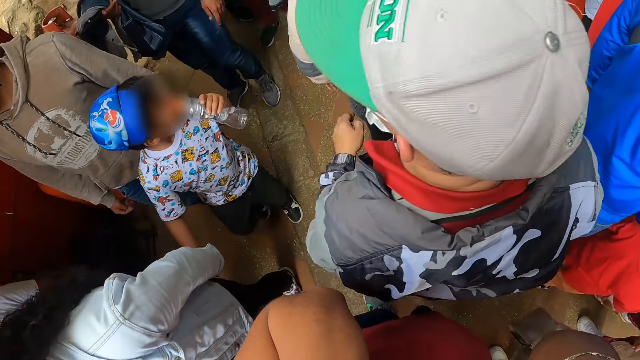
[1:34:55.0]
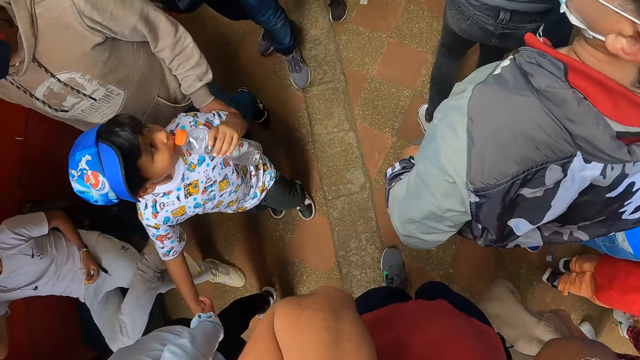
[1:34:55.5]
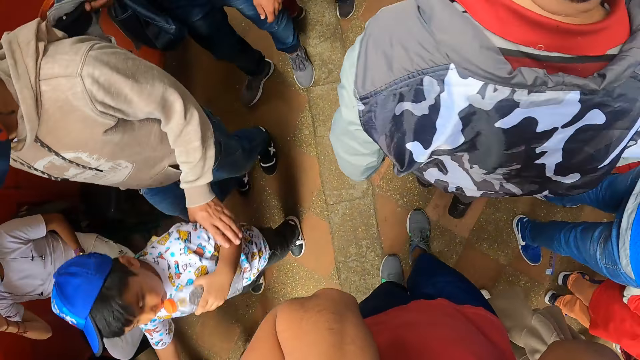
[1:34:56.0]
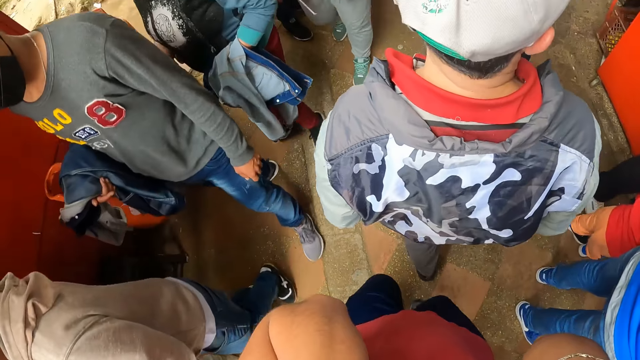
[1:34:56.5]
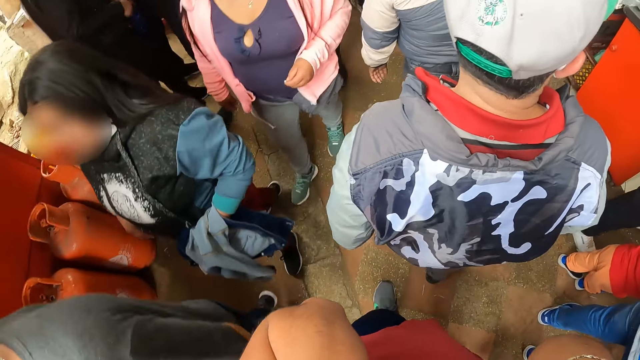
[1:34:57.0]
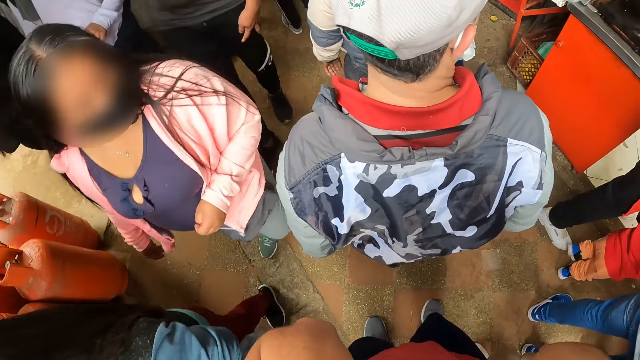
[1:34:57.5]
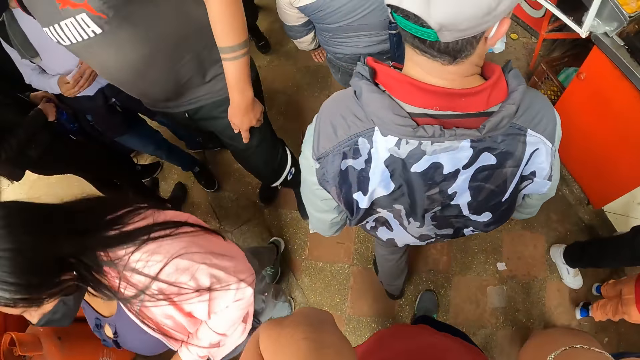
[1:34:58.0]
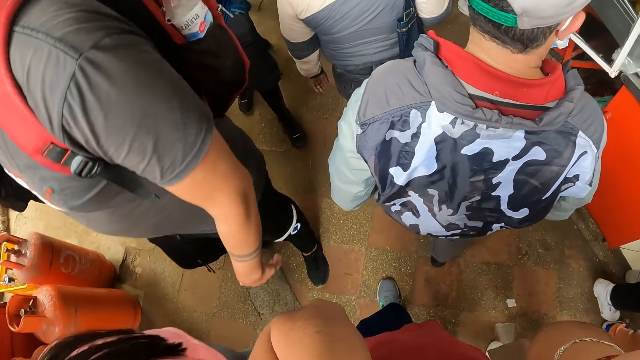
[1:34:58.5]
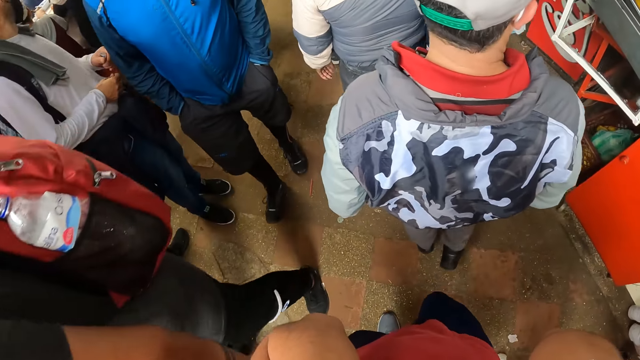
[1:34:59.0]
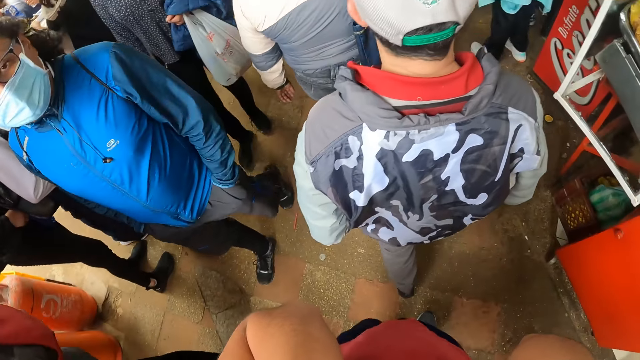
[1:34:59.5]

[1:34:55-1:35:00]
The camera wearer walks on the pathway.

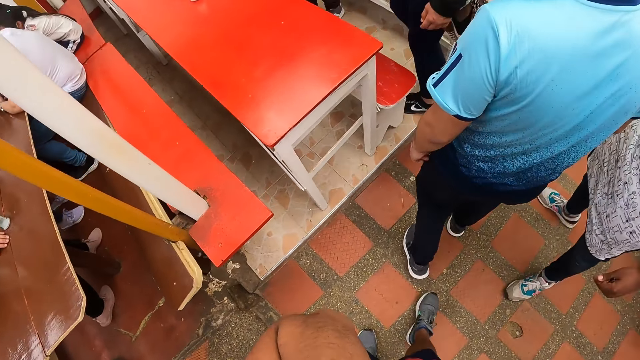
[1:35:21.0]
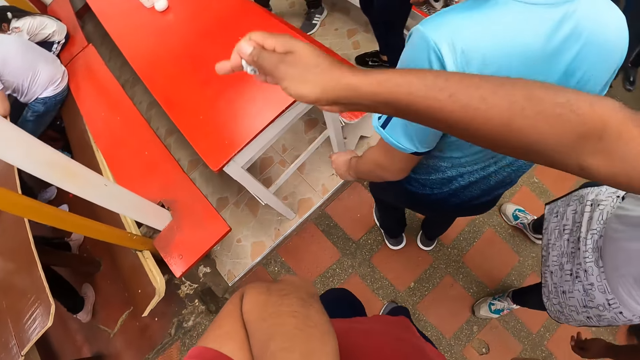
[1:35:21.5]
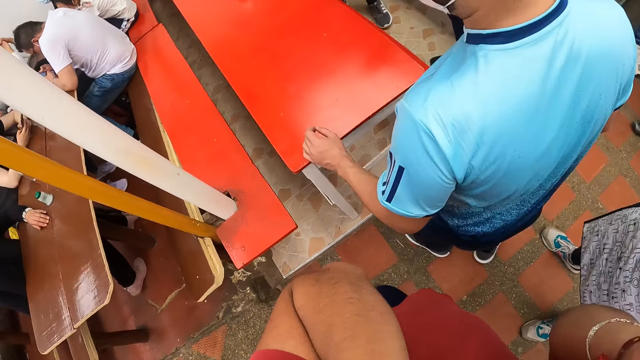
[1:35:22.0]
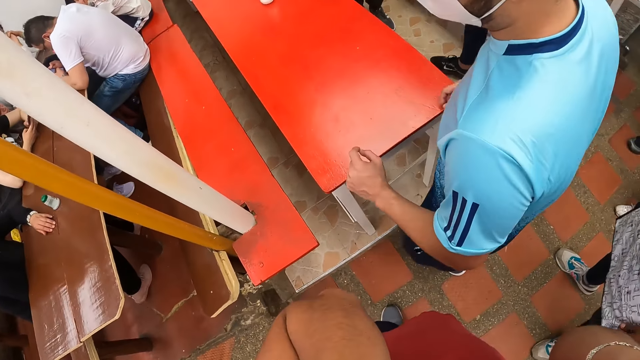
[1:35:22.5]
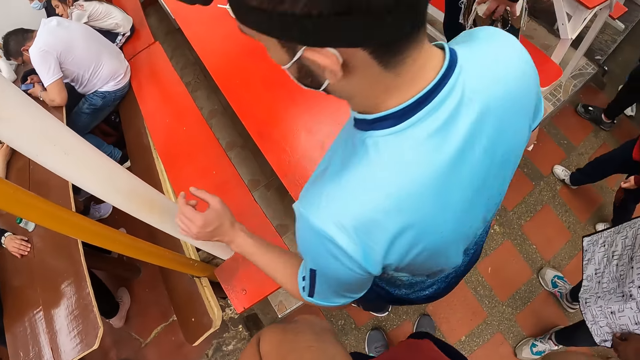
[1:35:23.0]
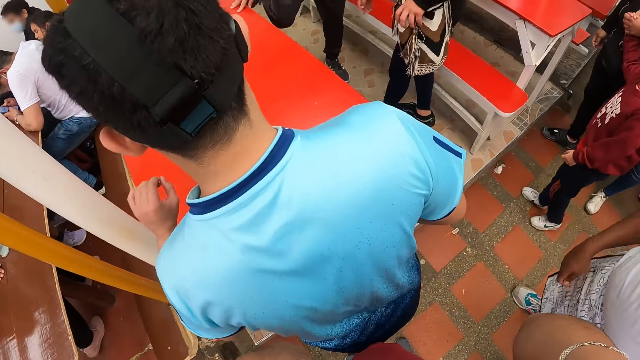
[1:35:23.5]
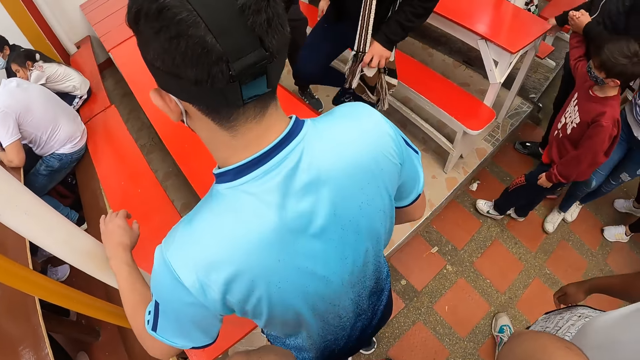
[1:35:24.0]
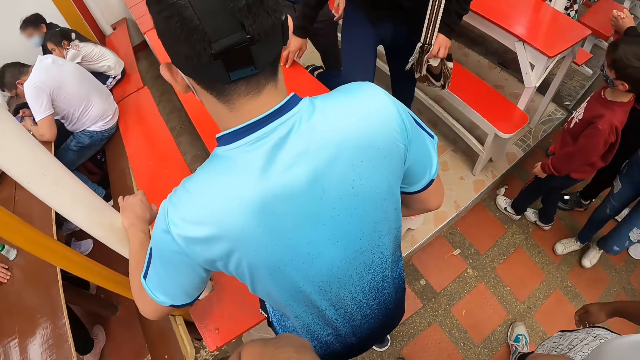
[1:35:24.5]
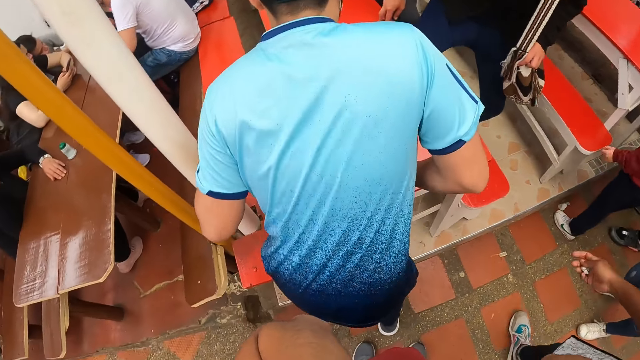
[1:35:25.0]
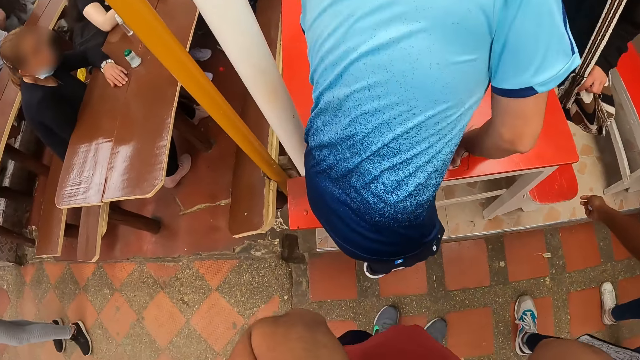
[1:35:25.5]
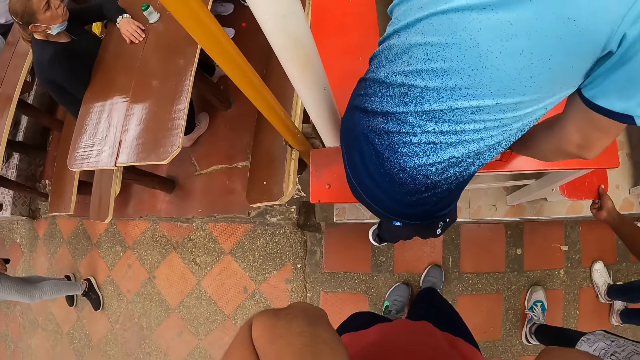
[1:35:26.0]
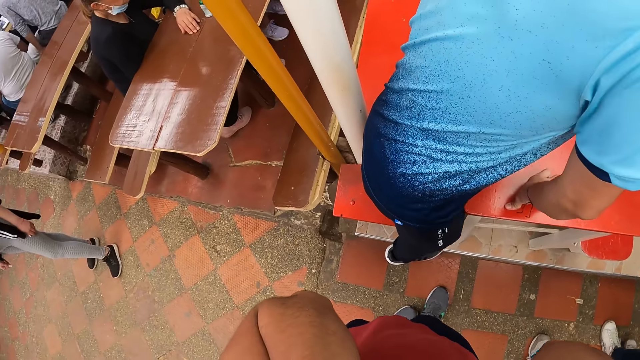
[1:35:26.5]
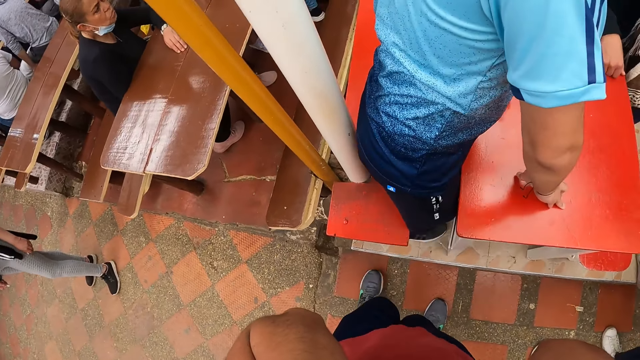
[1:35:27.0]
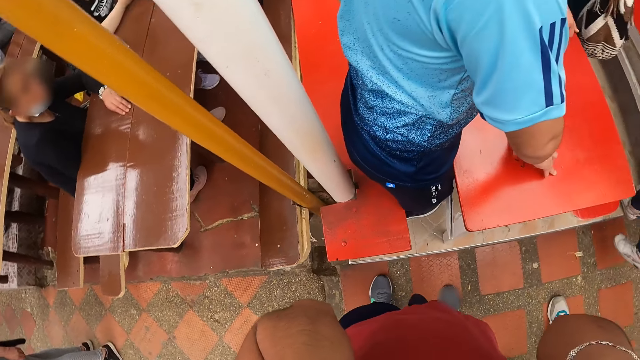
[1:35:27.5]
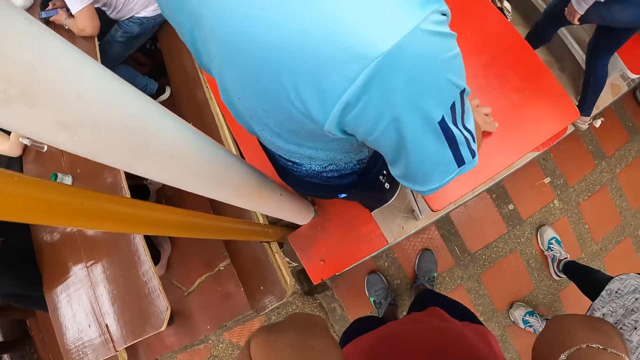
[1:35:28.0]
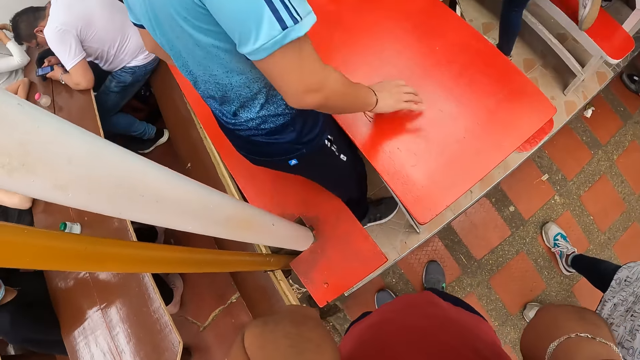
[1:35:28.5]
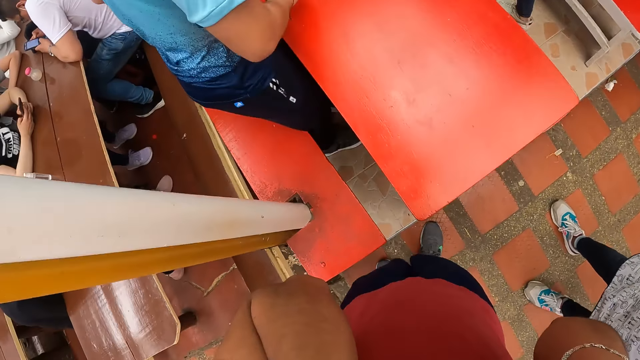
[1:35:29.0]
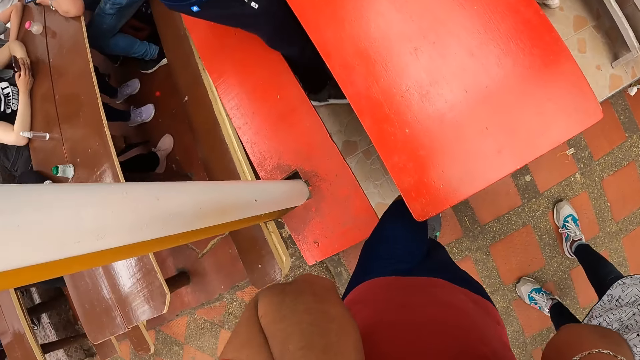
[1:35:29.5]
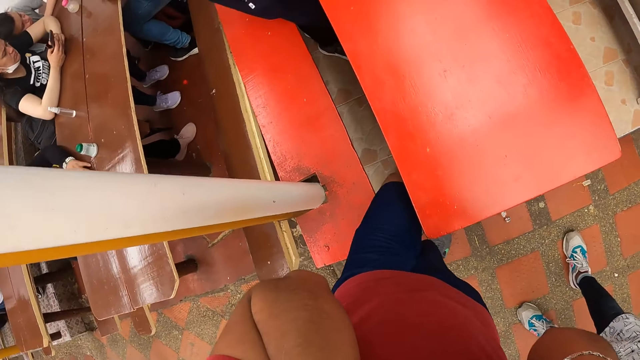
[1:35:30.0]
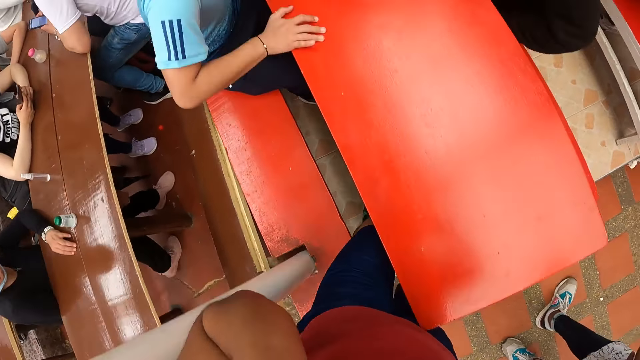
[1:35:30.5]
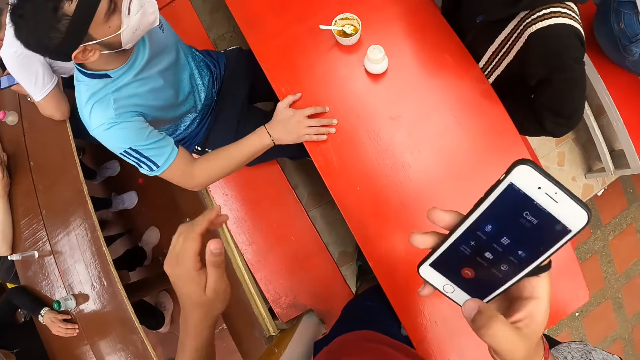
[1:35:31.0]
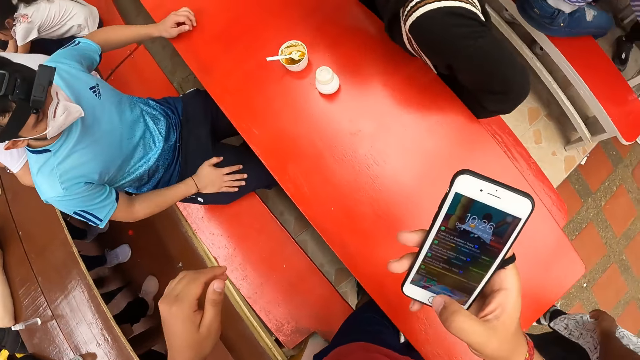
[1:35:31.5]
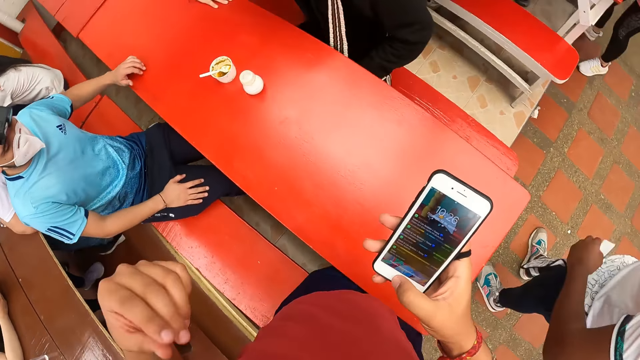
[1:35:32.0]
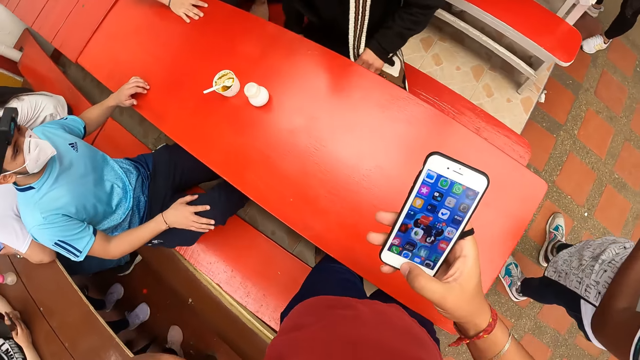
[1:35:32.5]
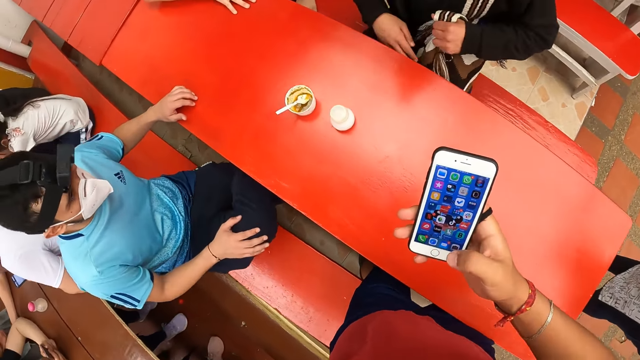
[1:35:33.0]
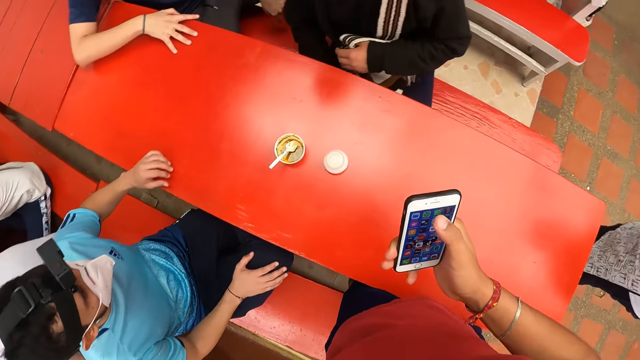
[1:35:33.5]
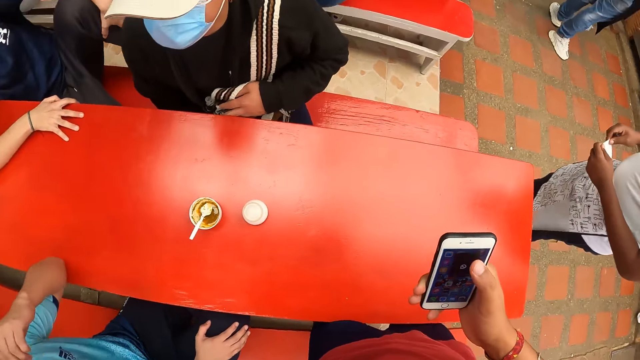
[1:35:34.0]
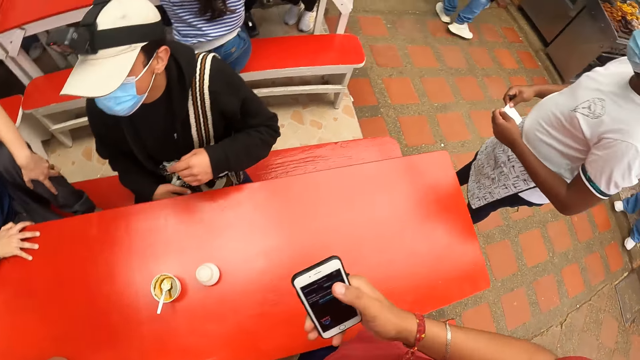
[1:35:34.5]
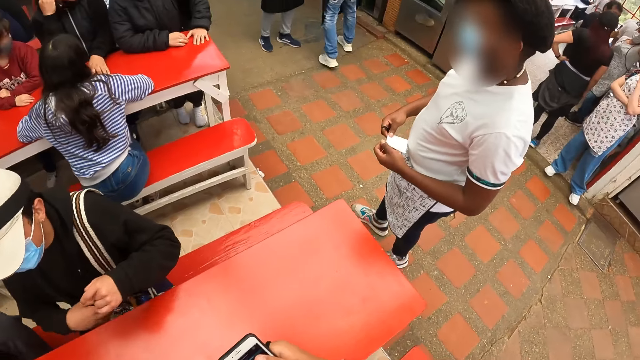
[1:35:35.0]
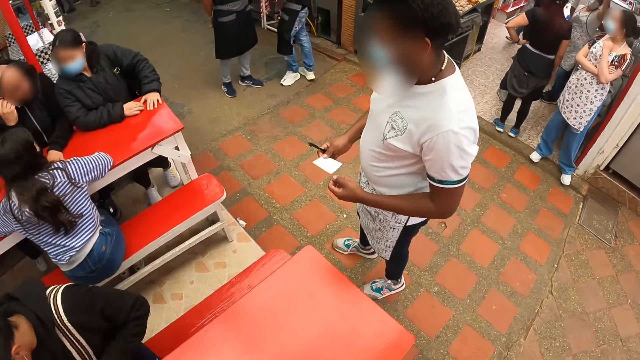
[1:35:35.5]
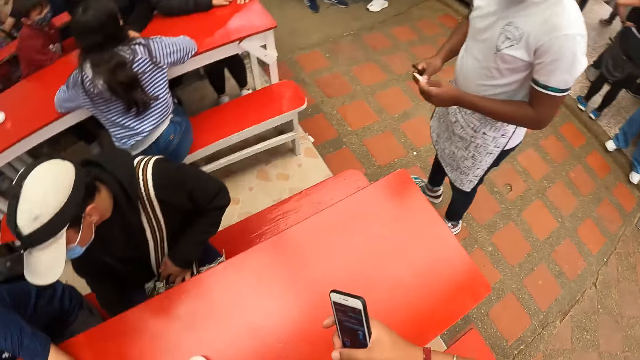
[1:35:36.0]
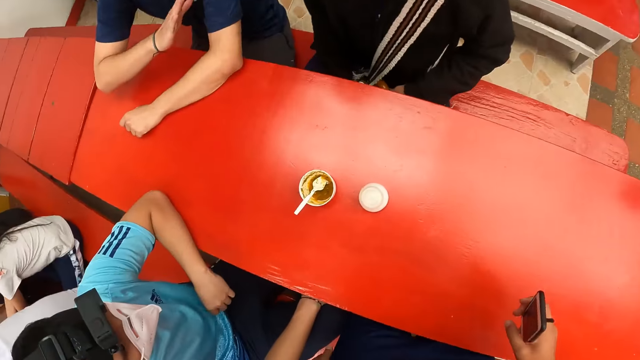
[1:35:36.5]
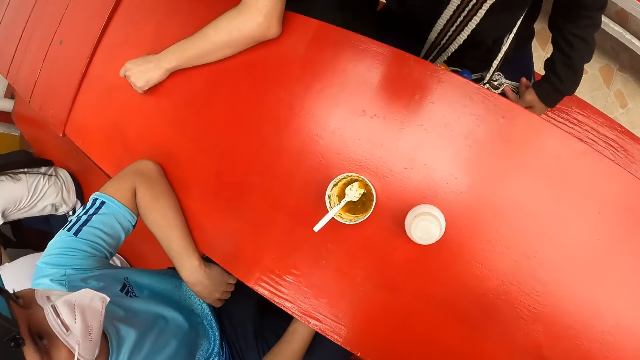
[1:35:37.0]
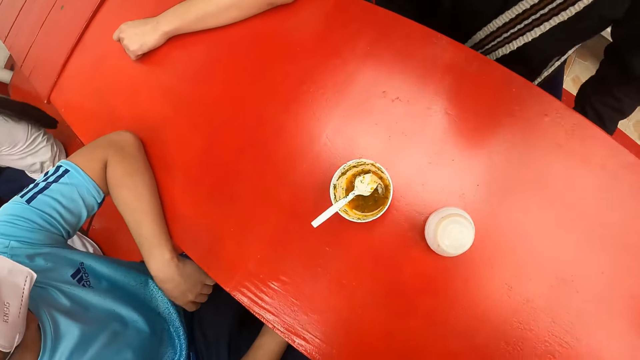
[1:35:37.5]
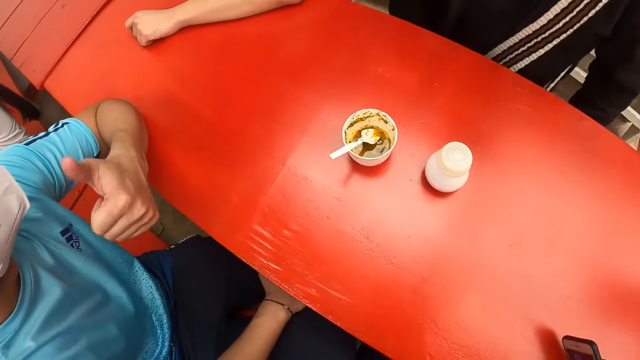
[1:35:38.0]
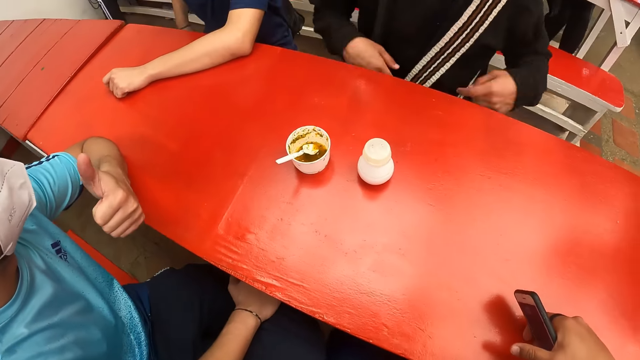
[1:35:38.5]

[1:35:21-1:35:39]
The camera wearer stops on the pathway. A man walks in the middle of a chair and a table with both hands on the table. The camera wearer stares around. He walks to the middle of the chair and the table. The man sits on the chair at the table. The camera wearer operates a phone with his right hand. A waiter holds a paper with both hands. The camera wearer sits down. The man gesticulates with his left hand.
